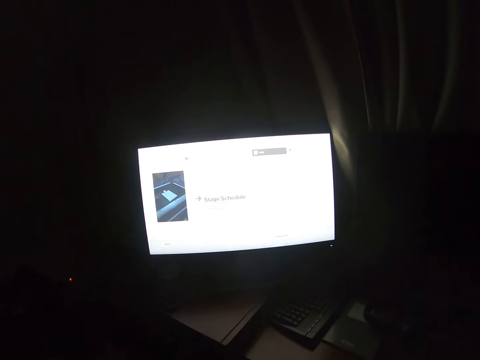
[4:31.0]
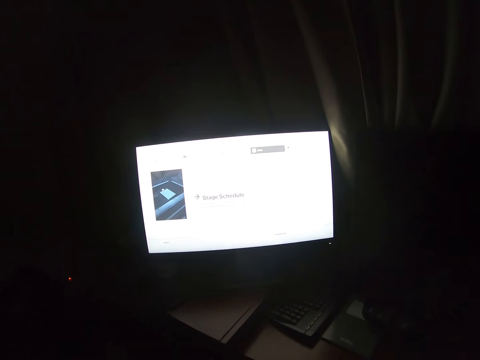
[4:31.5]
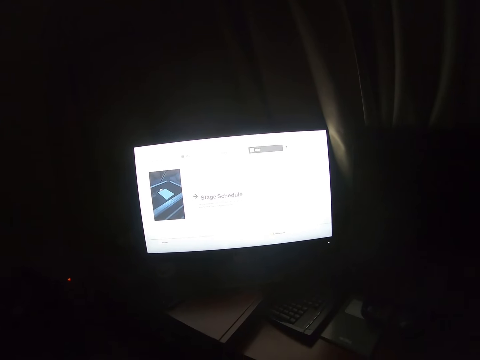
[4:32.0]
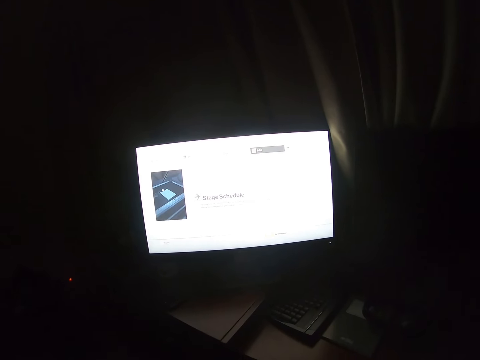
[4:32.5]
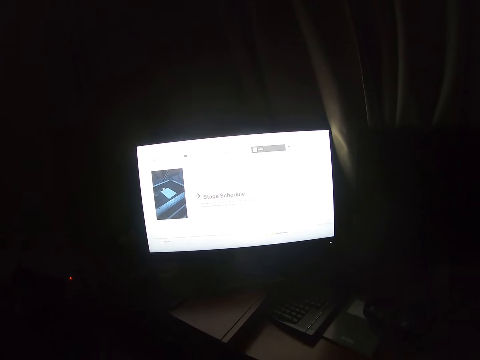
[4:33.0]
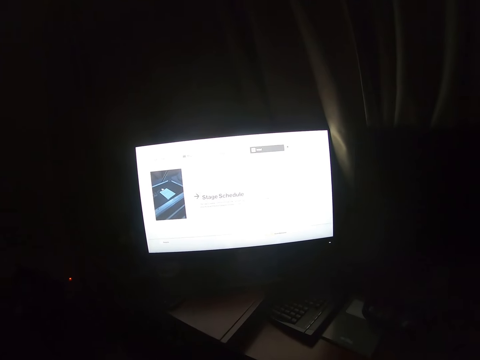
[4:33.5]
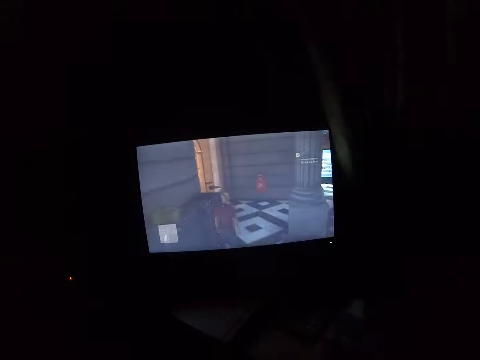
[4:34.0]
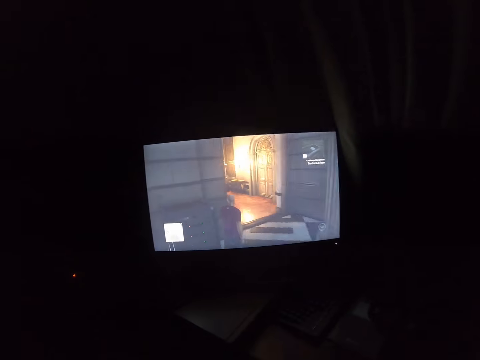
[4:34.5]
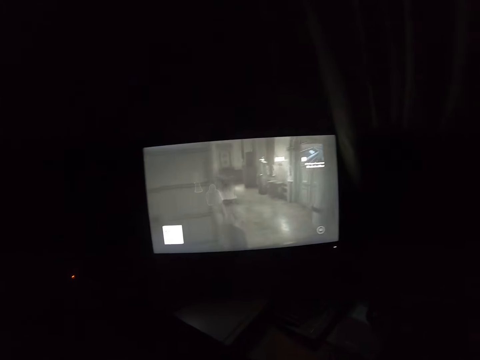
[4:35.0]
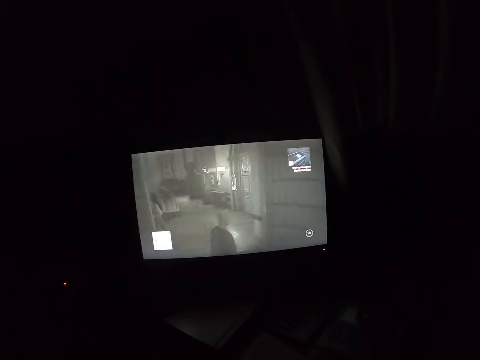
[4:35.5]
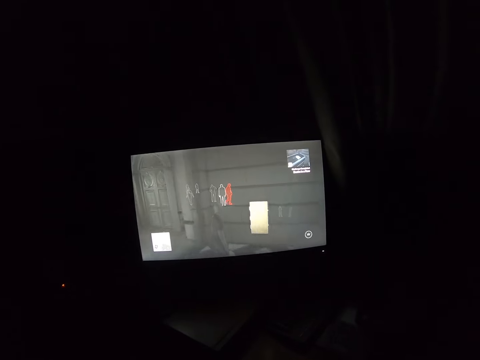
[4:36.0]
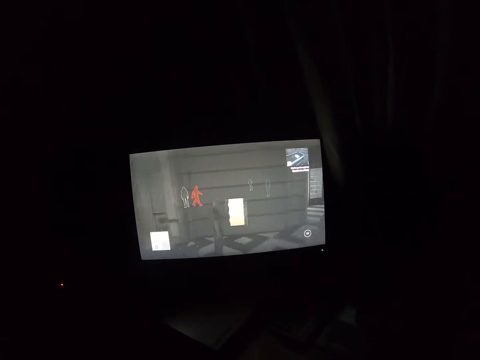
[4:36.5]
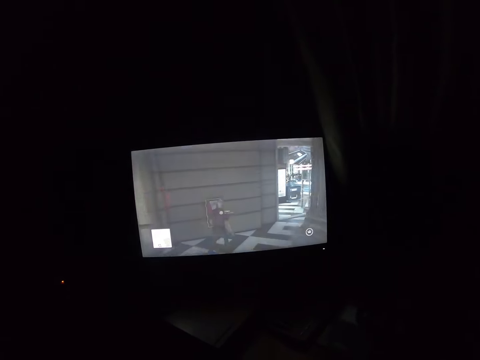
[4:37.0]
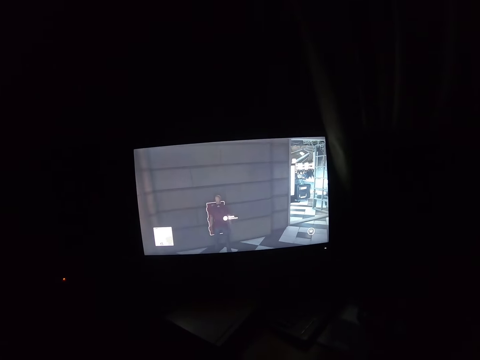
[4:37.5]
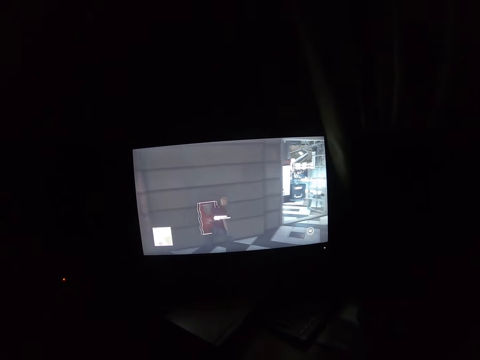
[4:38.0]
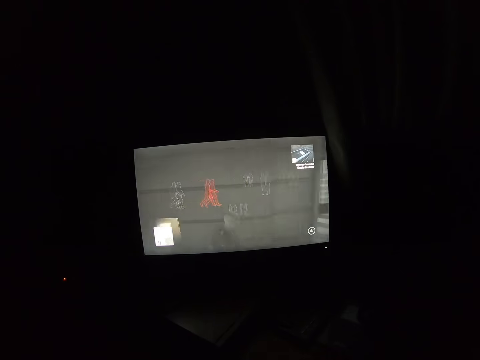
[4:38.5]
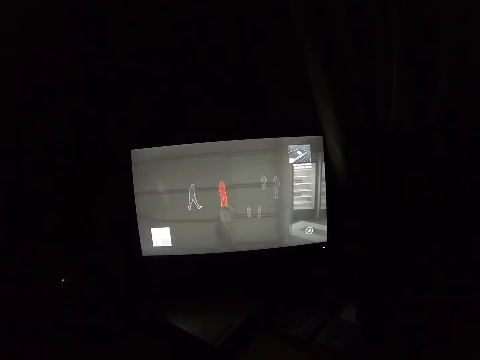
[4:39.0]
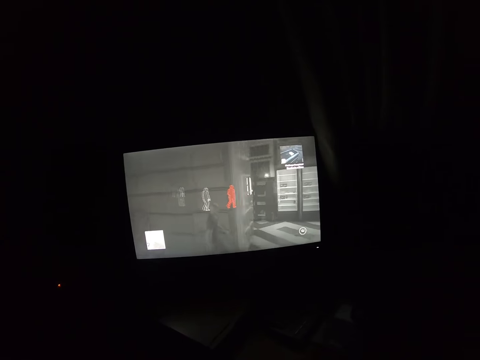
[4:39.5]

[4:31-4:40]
The camera wearer plays the game.

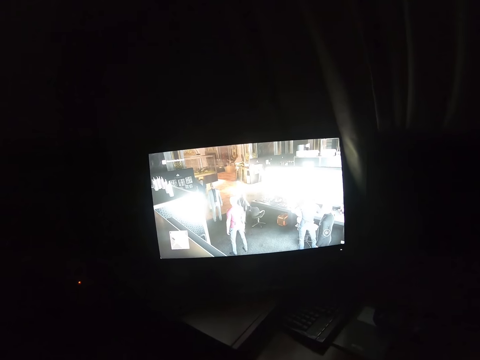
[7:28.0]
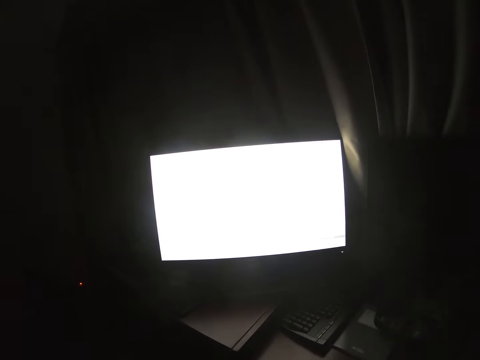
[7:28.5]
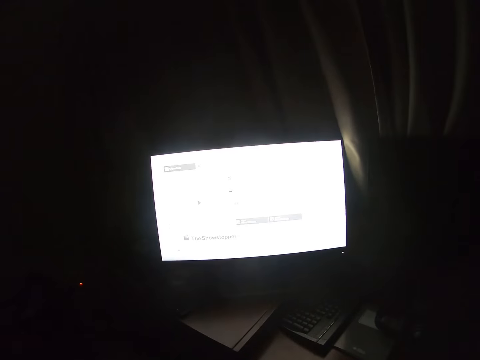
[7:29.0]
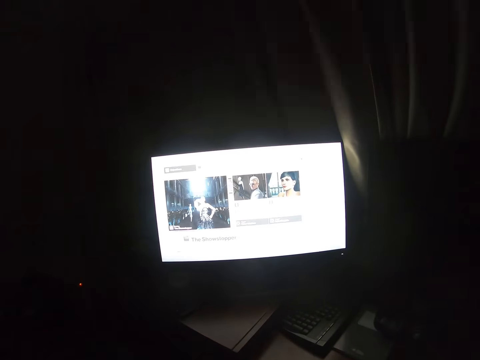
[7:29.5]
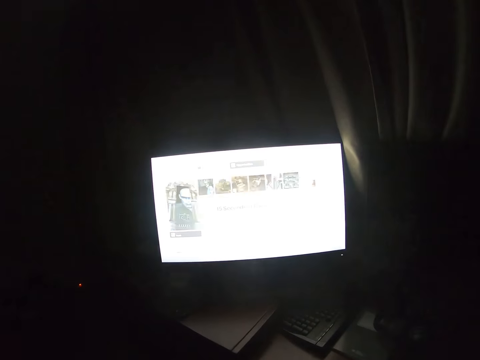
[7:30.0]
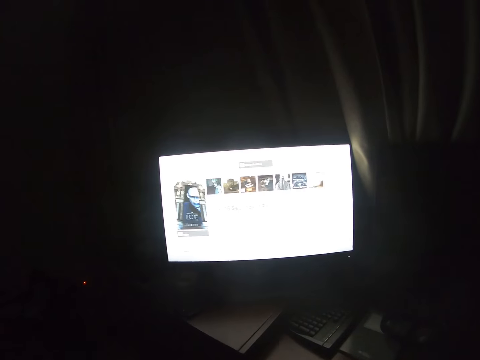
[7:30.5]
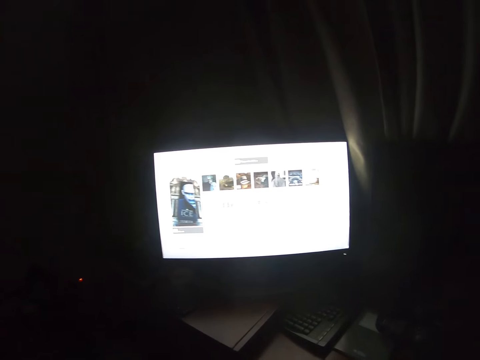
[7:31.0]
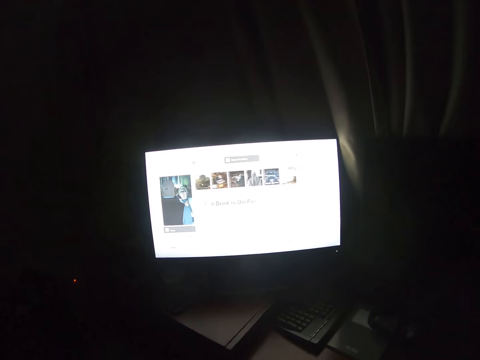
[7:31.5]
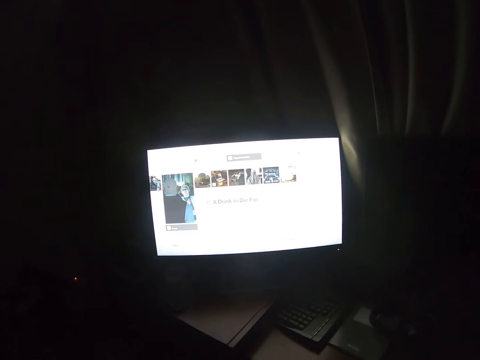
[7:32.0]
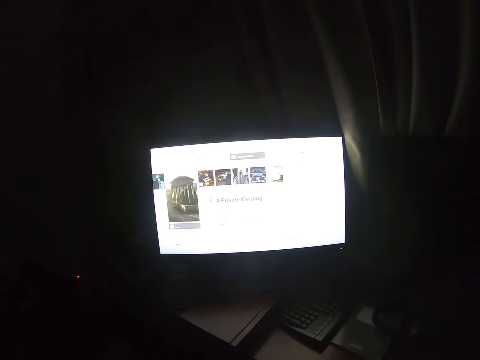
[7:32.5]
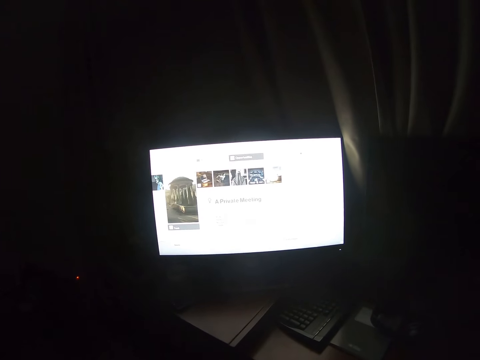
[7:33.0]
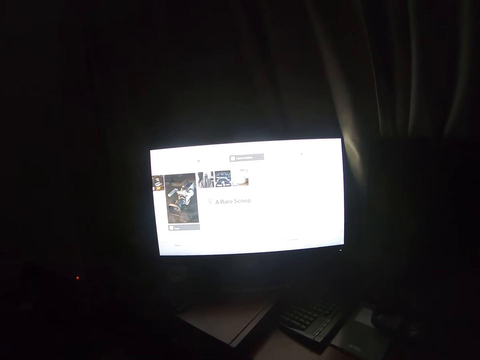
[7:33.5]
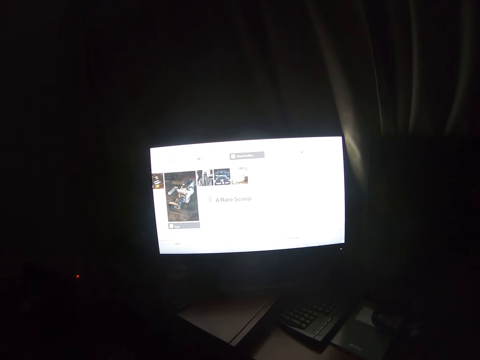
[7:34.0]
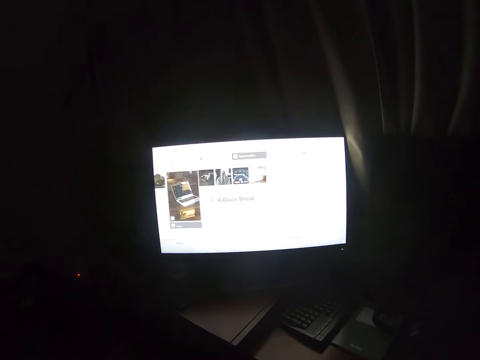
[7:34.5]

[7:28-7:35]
The camera wearer selects the game on the television.

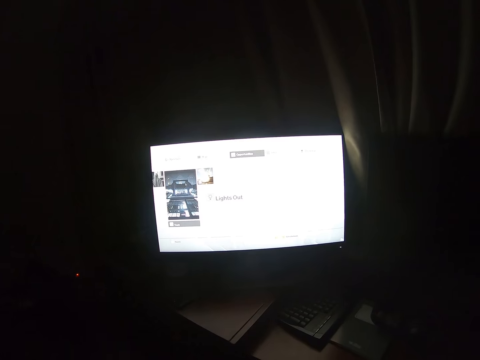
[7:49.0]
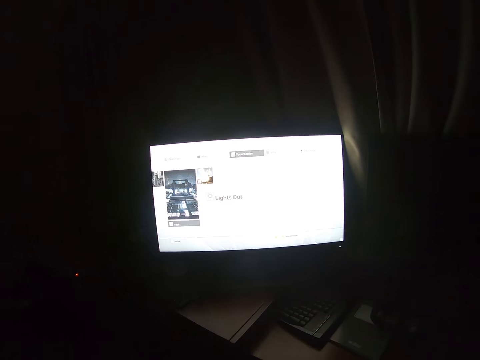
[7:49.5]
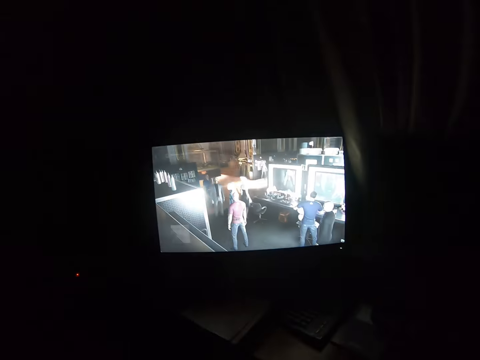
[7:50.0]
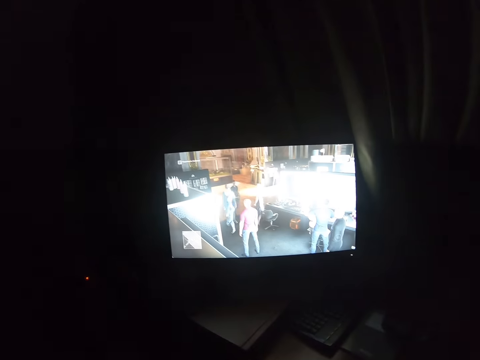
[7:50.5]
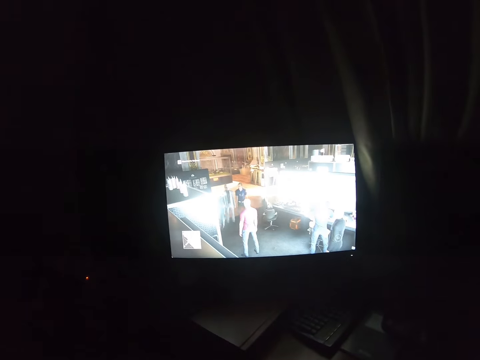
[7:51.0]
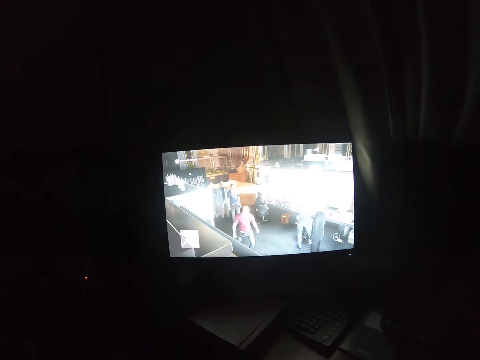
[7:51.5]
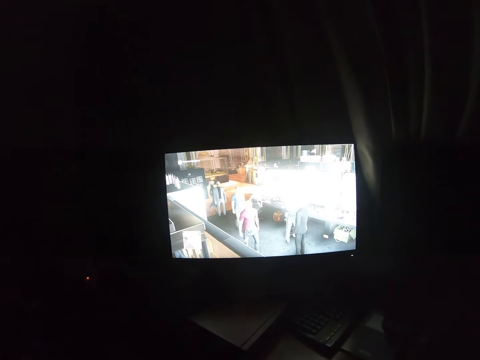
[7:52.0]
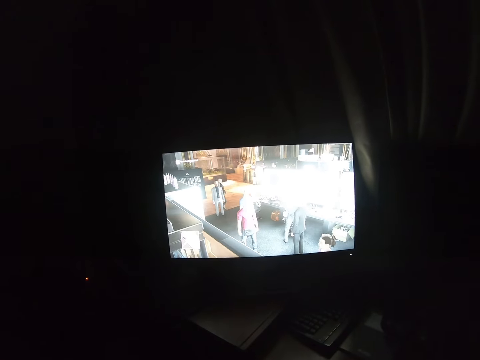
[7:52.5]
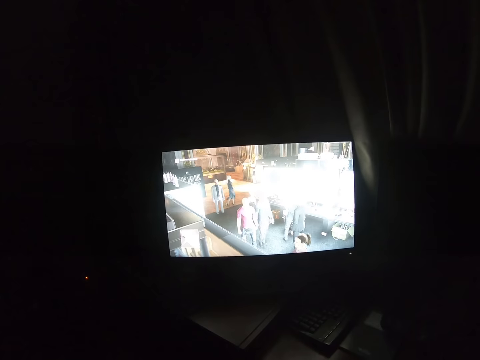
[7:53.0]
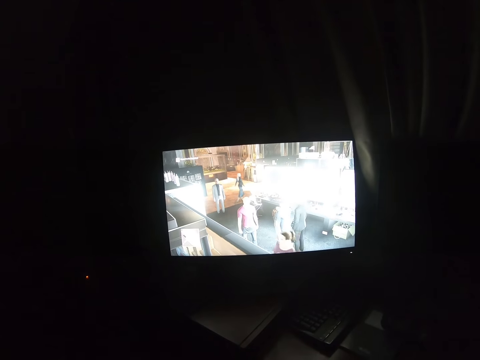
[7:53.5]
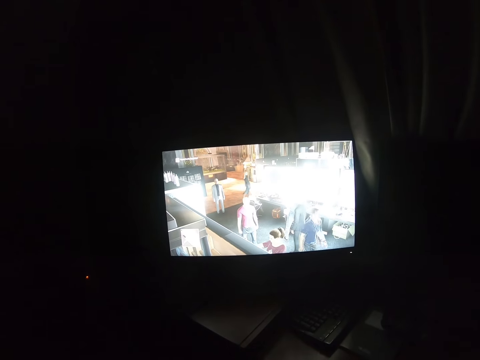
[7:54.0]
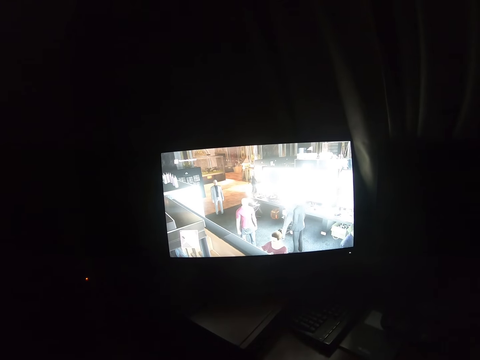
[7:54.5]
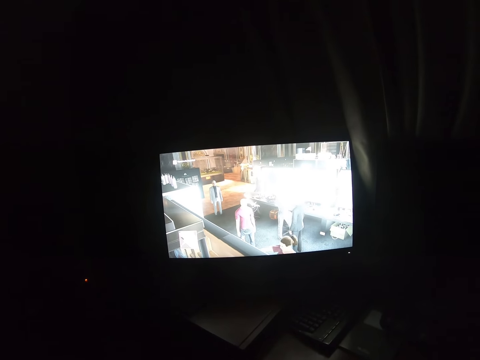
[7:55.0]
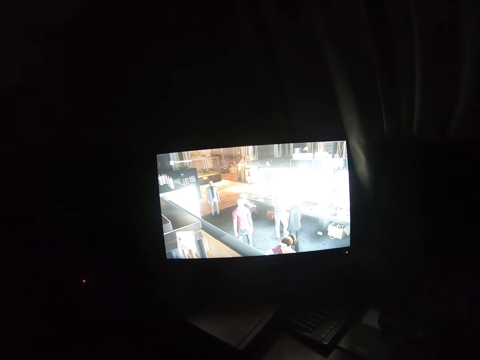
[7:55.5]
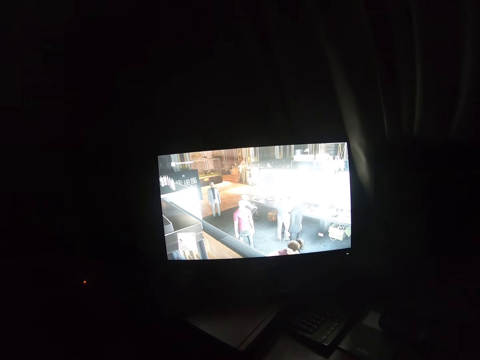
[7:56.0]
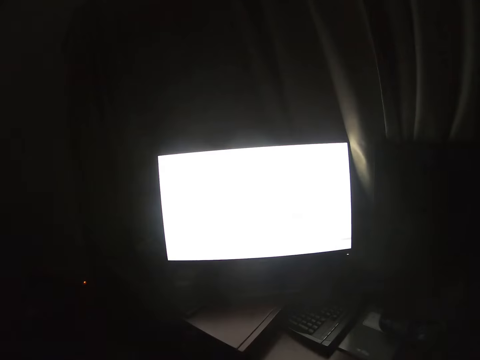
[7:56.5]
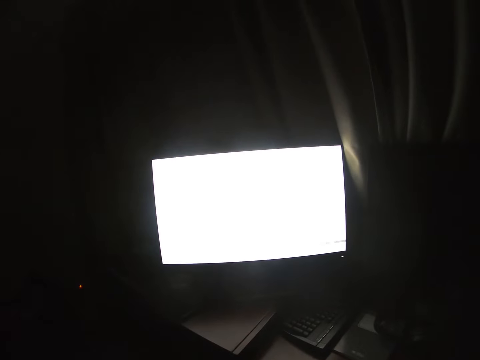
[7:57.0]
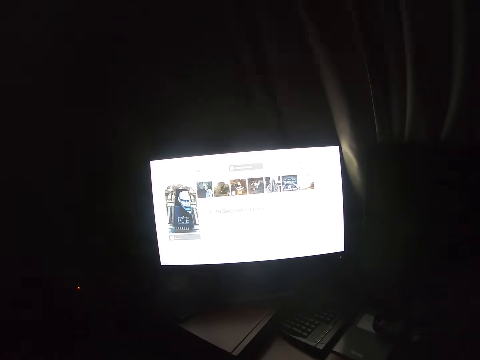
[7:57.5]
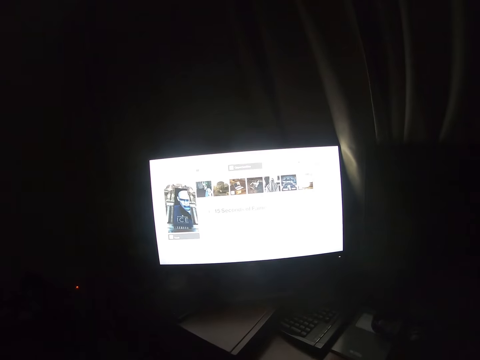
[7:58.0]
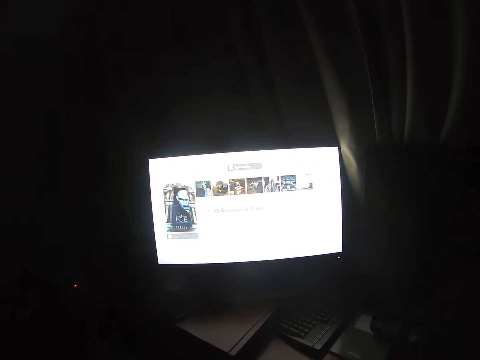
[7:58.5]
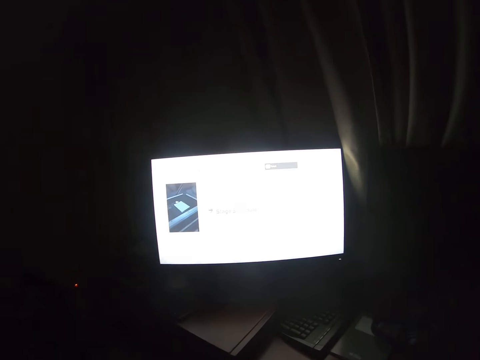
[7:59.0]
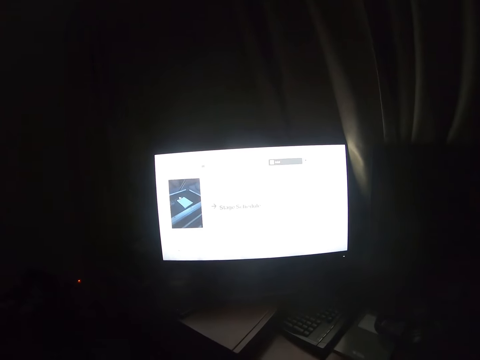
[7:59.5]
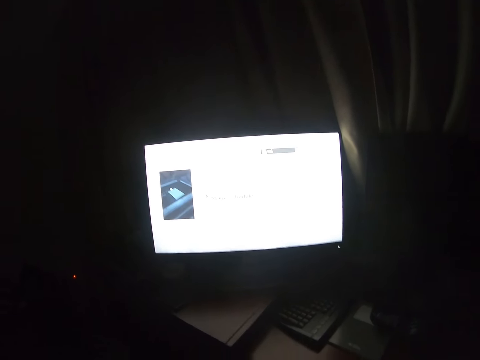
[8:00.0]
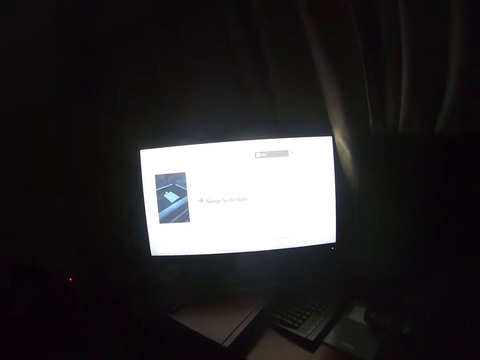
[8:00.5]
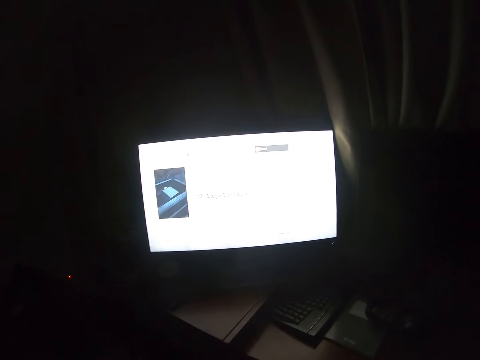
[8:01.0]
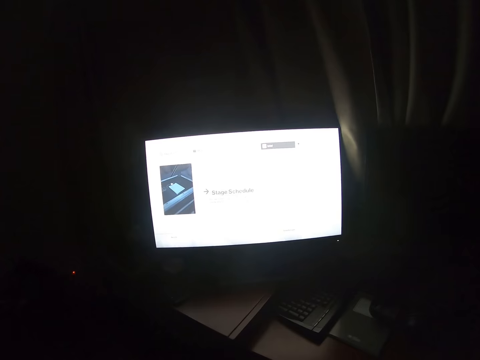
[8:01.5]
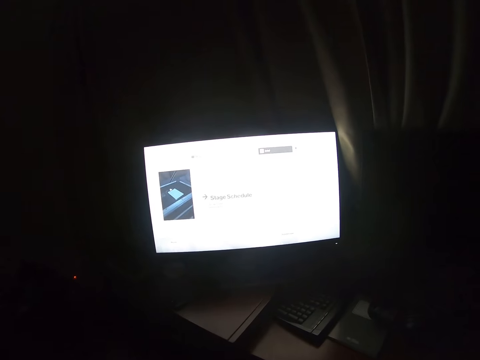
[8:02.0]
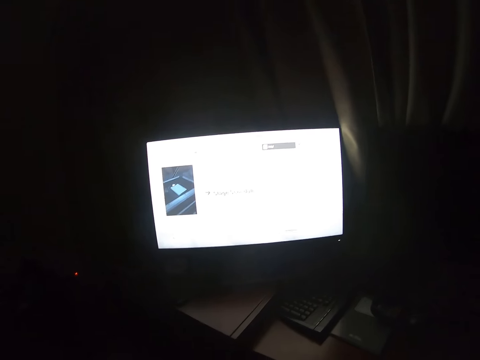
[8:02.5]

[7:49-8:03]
The camera wearer plays the game on the television. They select the game on the television.
